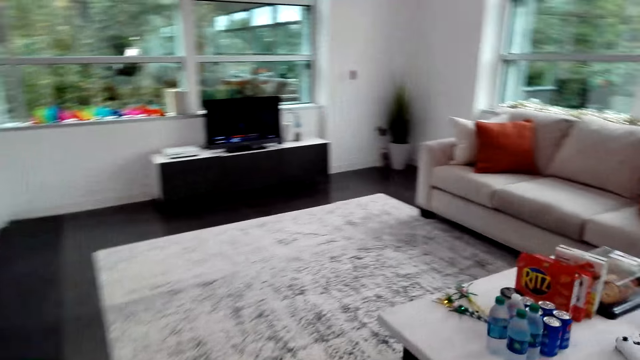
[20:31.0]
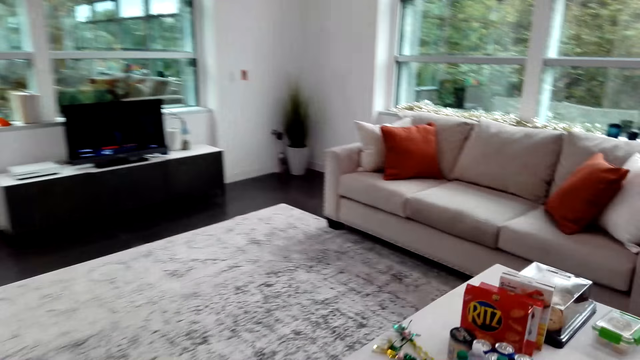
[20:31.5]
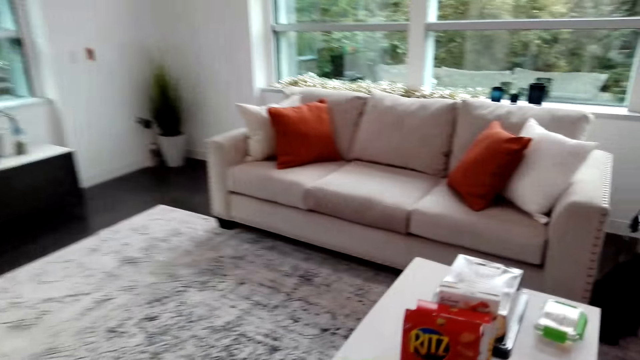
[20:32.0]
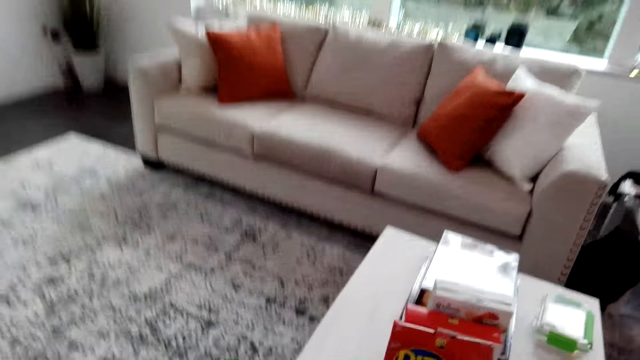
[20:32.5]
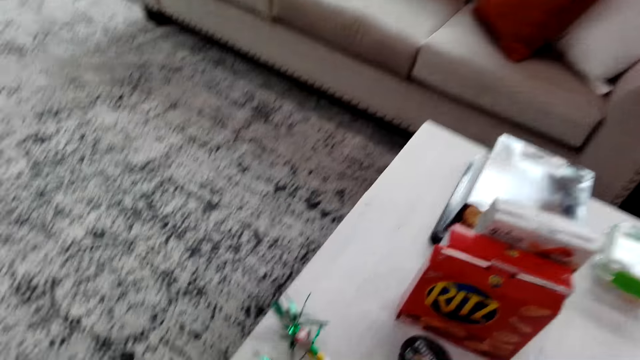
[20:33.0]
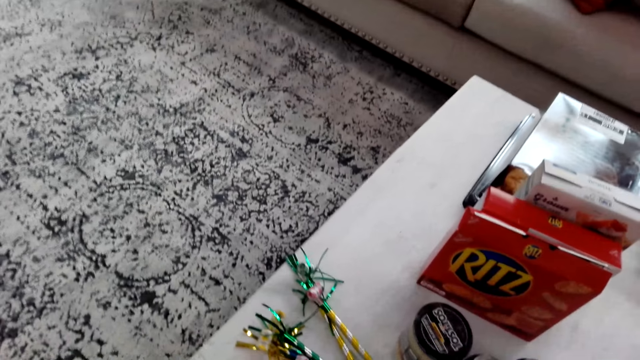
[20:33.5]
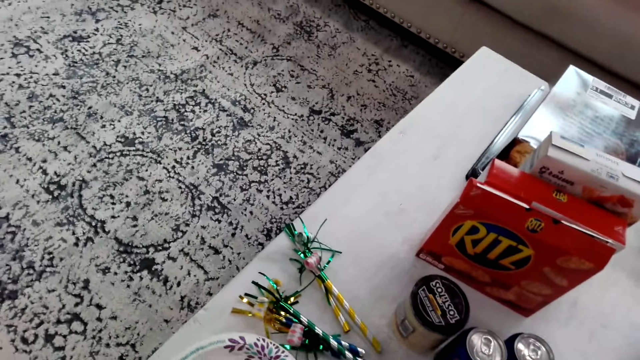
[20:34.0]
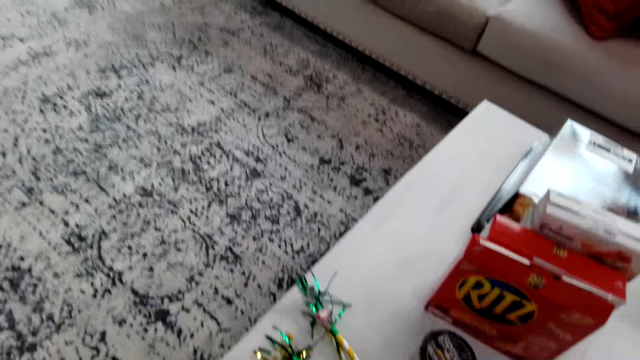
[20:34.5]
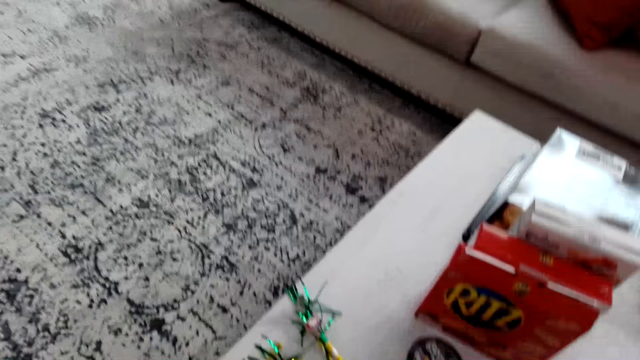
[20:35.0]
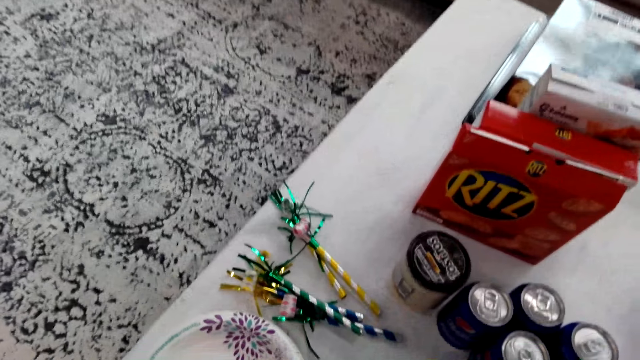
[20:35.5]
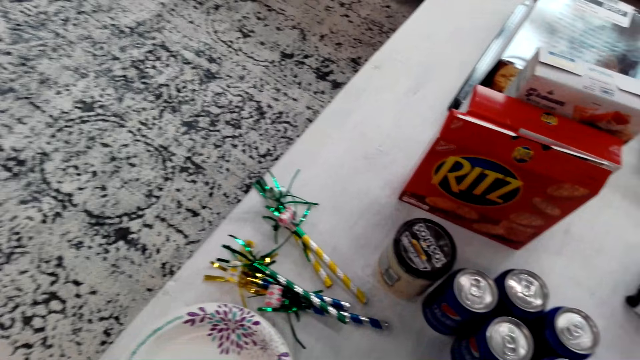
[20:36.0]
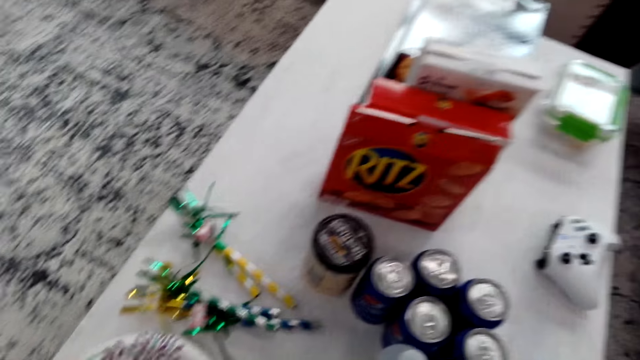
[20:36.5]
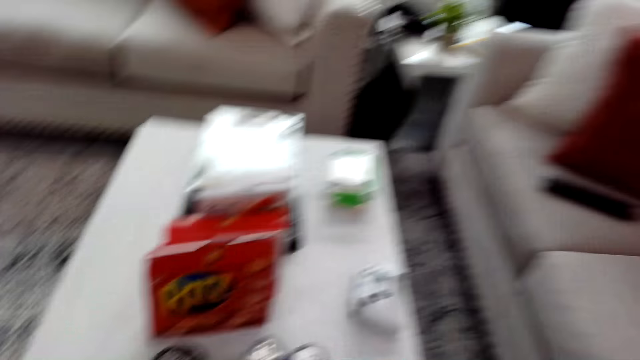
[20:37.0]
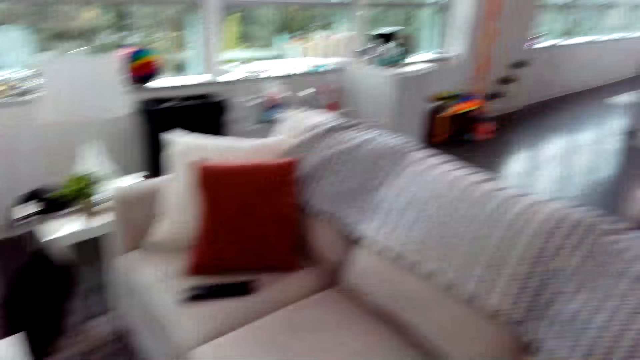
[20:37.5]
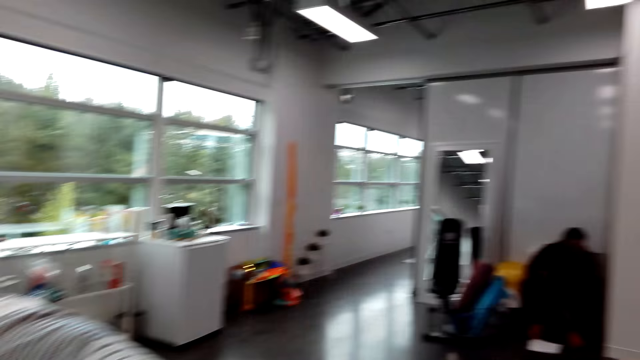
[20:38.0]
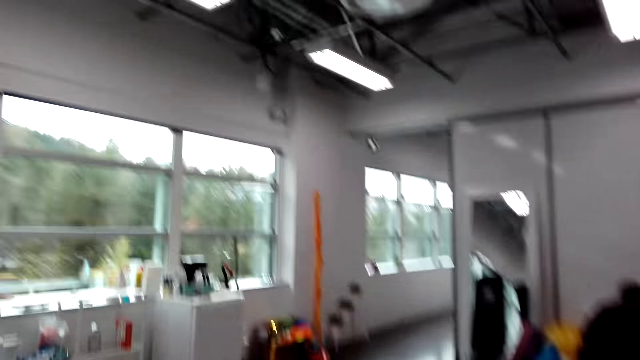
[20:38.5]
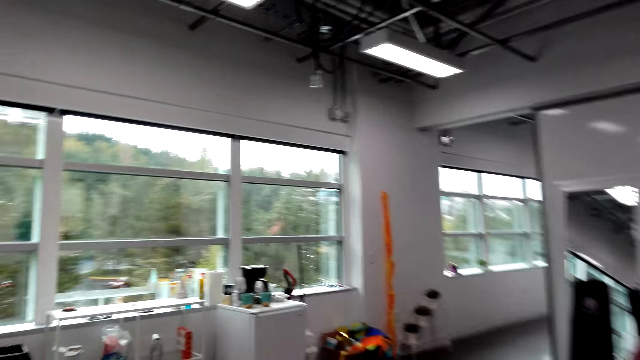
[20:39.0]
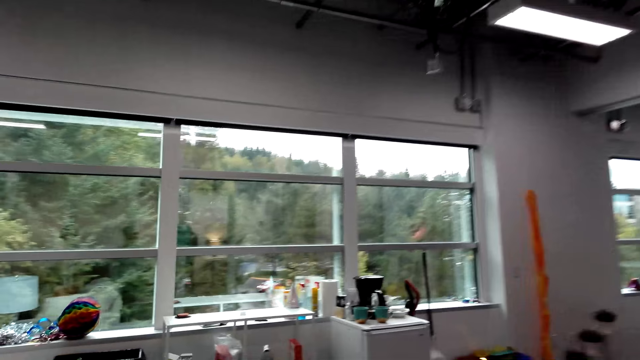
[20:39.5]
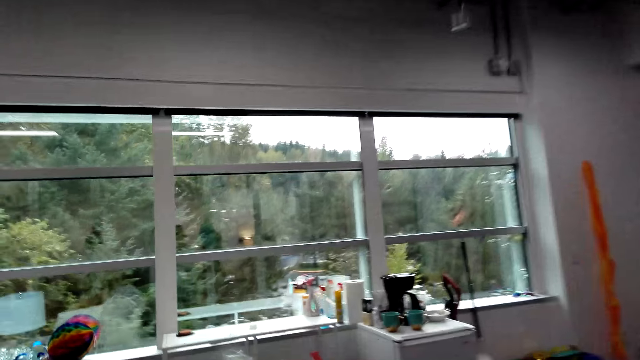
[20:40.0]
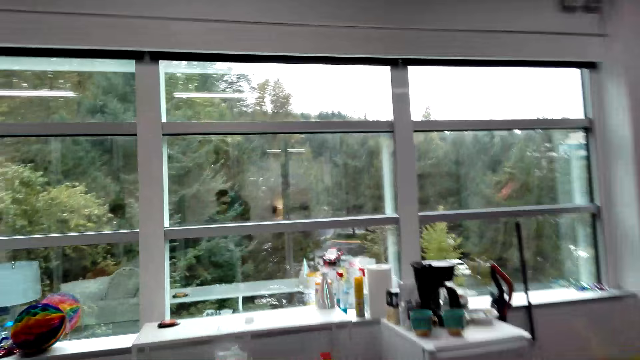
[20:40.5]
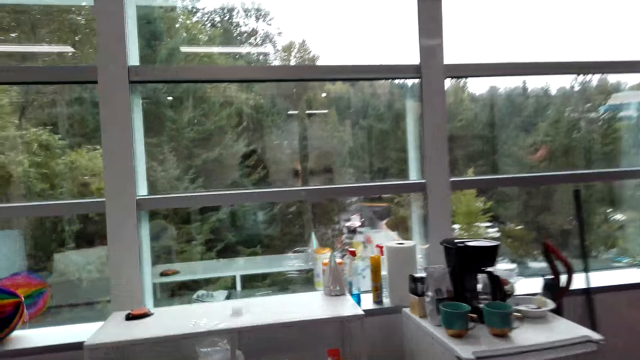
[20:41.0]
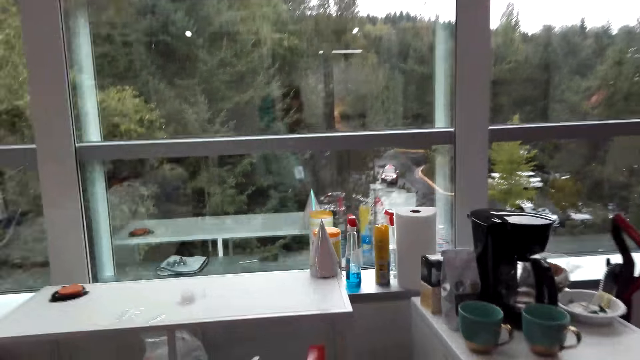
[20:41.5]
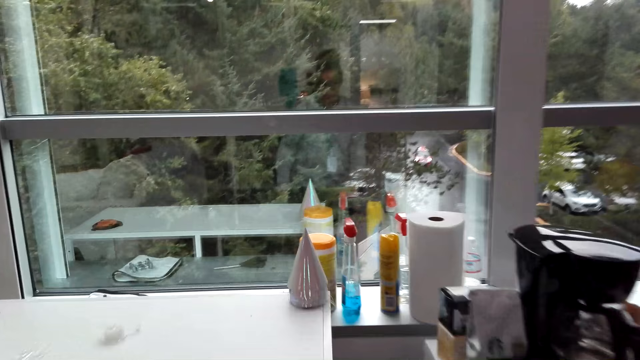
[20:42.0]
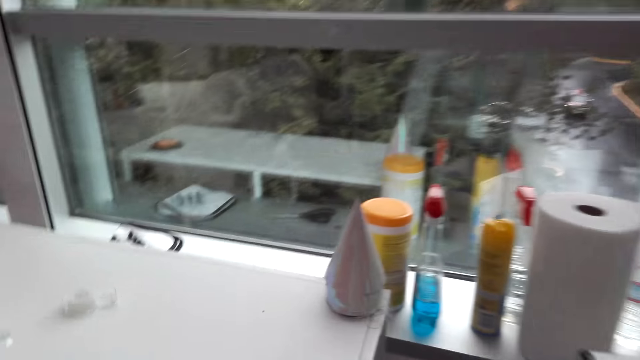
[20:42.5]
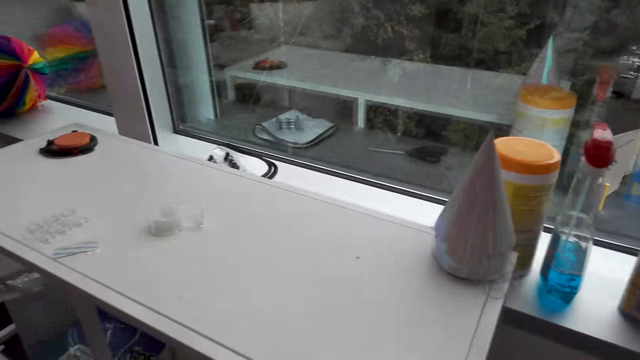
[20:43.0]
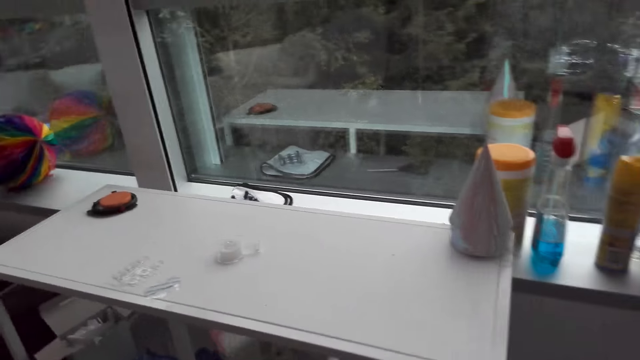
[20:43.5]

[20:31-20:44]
The camera wearer stops. They put plates on the table. They walk around the house.

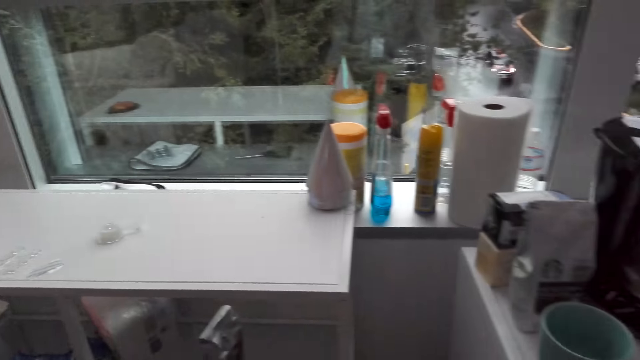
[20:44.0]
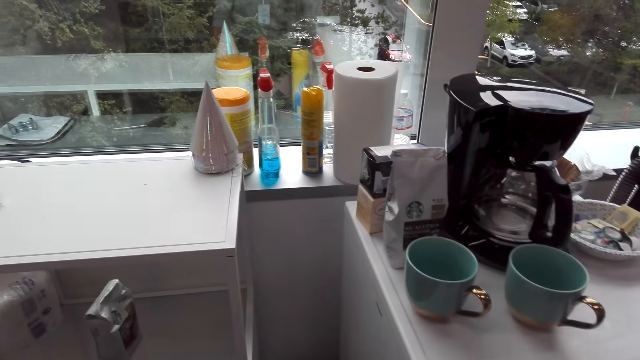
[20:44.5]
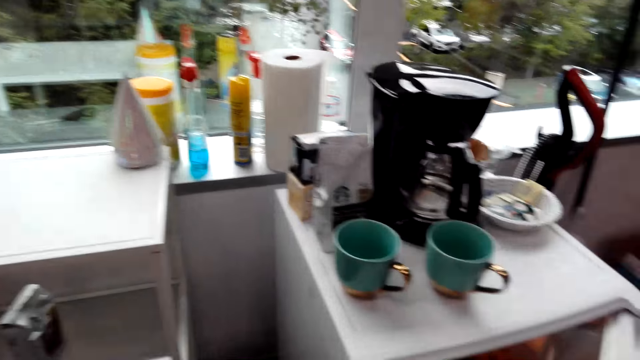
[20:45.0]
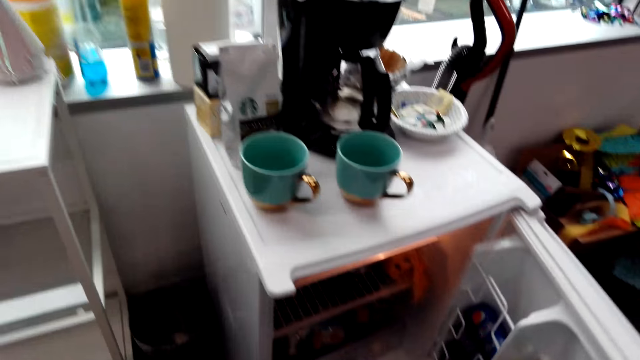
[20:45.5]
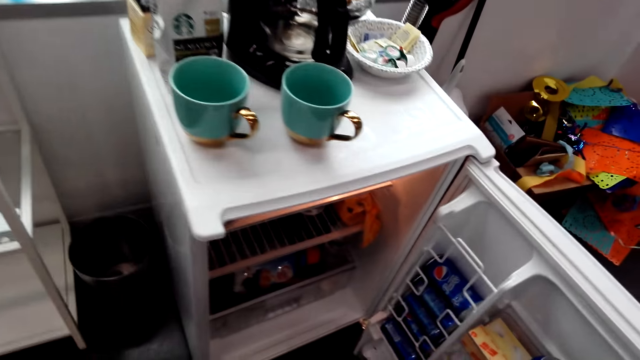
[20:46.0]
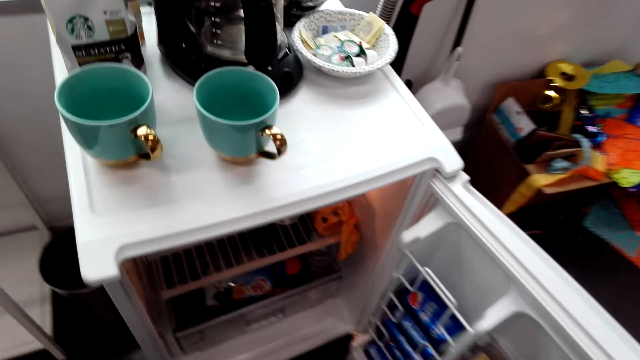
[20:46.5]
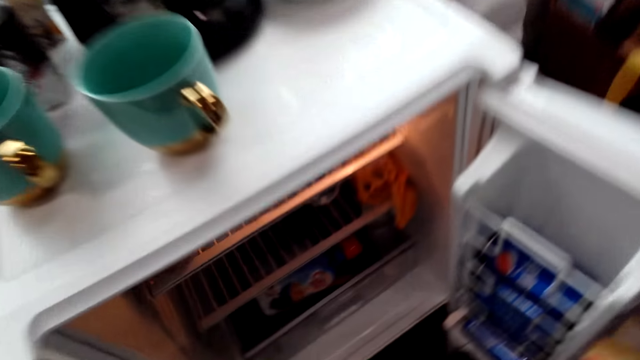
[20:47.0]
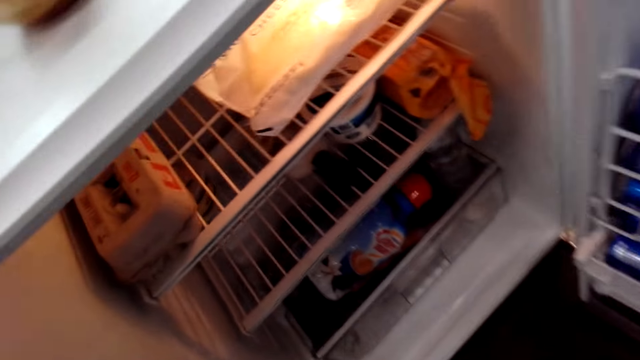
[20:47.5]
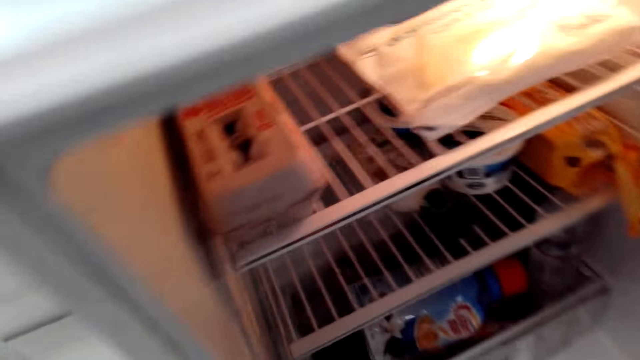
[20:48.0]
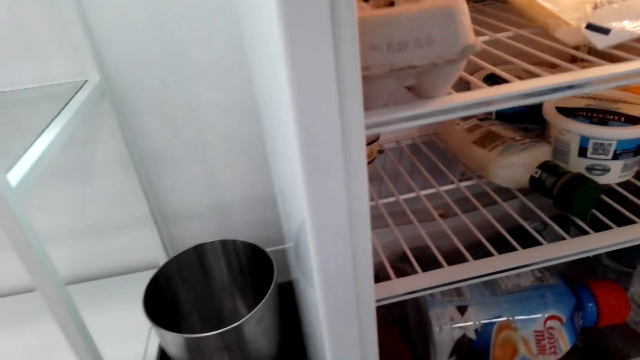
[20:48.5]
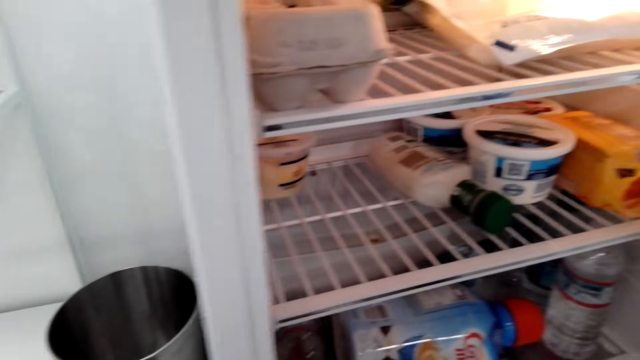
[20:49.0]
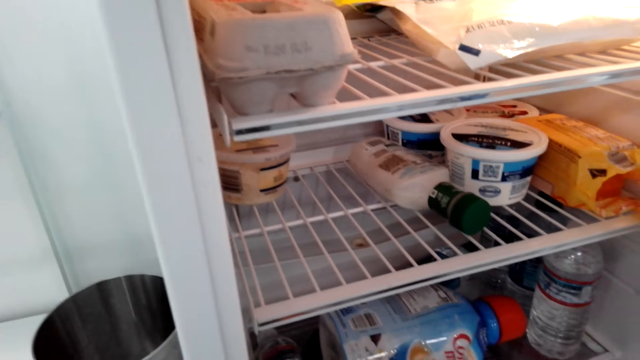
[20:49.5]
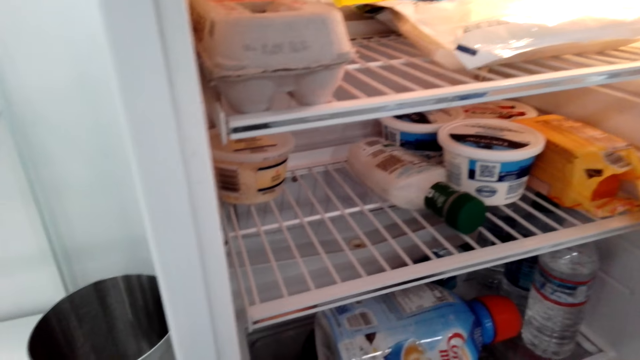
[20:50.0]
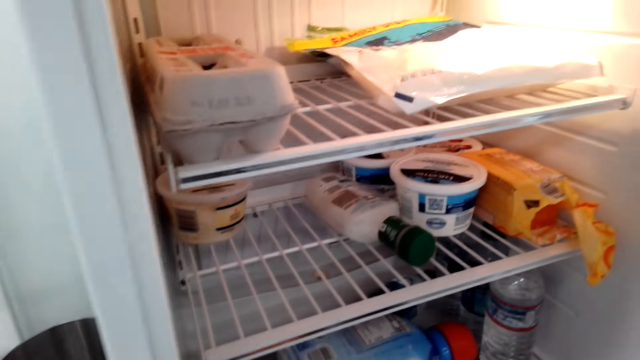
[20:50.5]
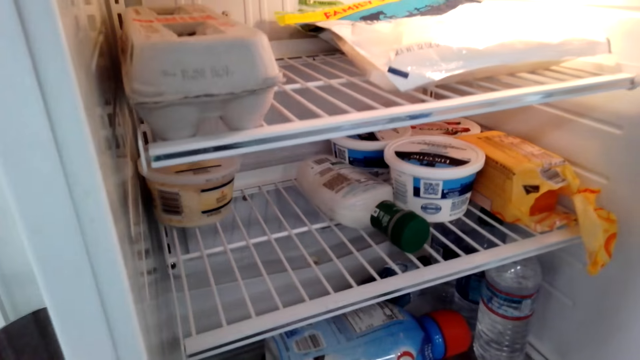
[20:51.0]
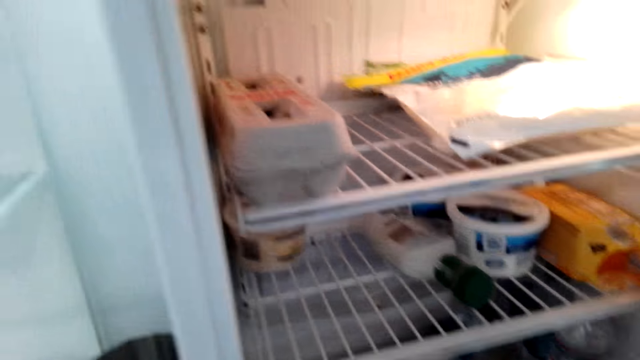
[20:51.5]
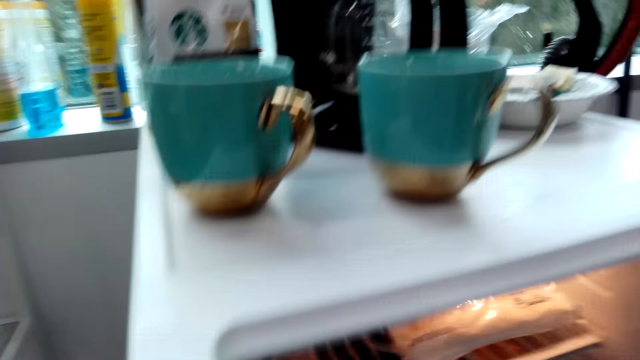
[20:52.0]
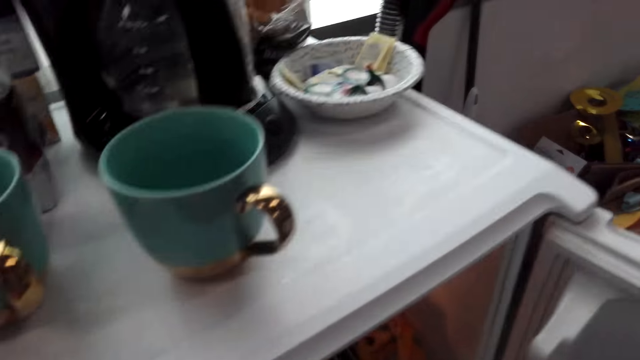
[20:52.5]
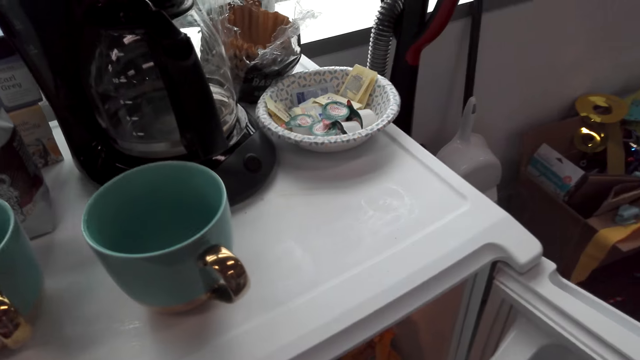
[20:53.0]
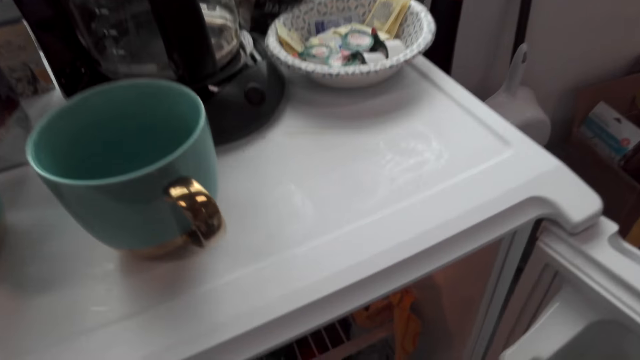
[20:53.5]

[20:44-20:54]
The camera wearer opens the fridge. They take items from the fridge.
